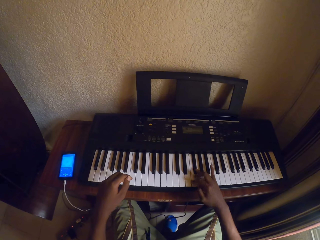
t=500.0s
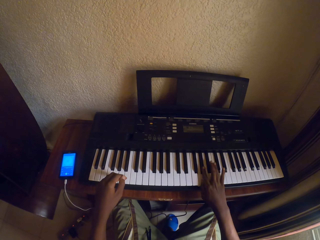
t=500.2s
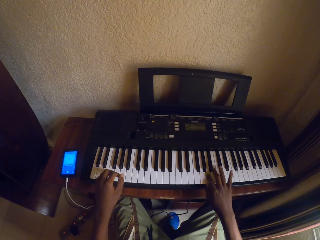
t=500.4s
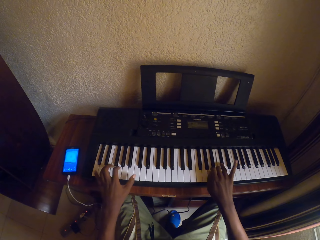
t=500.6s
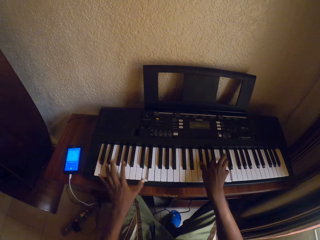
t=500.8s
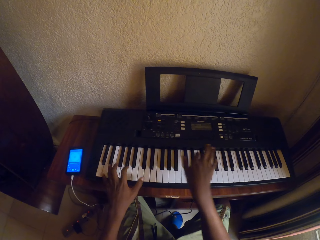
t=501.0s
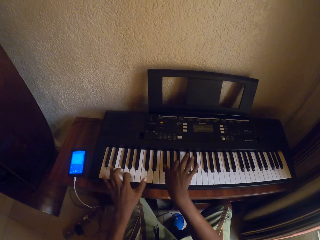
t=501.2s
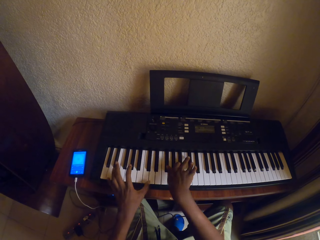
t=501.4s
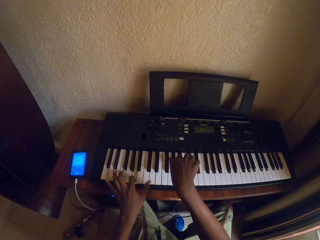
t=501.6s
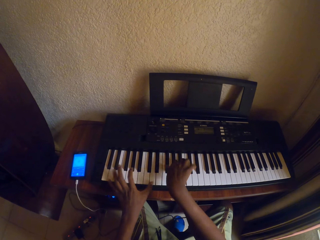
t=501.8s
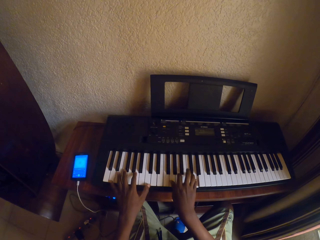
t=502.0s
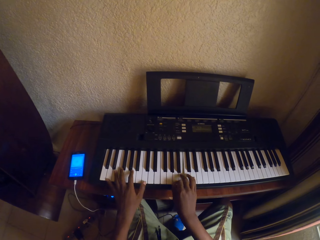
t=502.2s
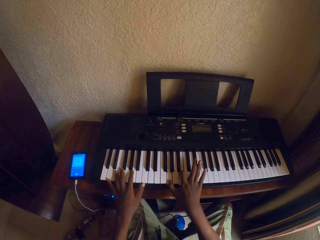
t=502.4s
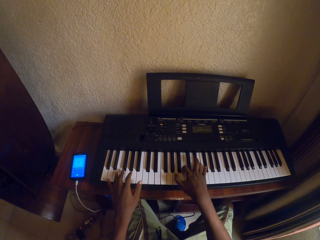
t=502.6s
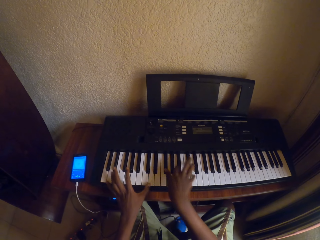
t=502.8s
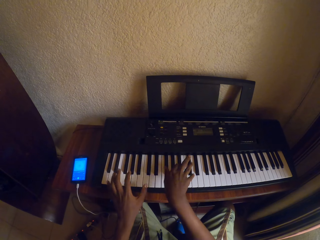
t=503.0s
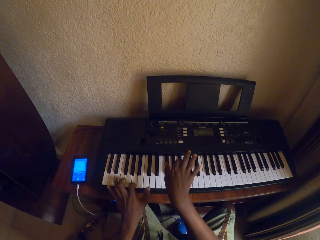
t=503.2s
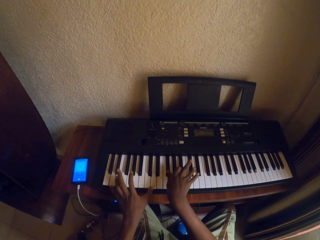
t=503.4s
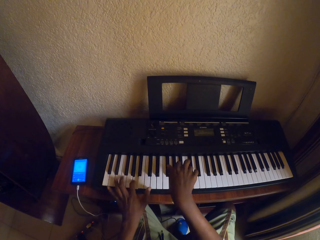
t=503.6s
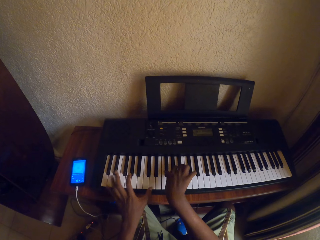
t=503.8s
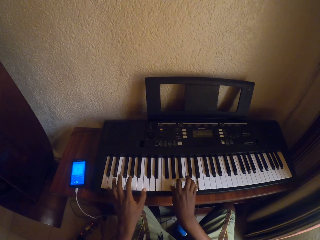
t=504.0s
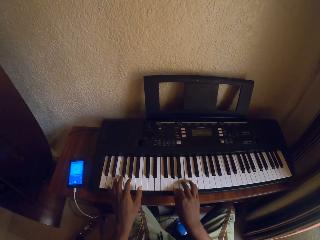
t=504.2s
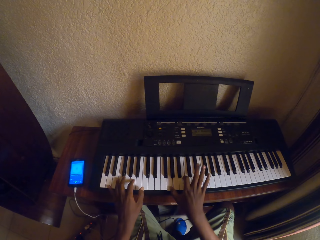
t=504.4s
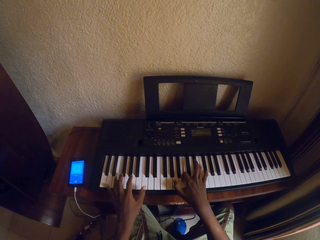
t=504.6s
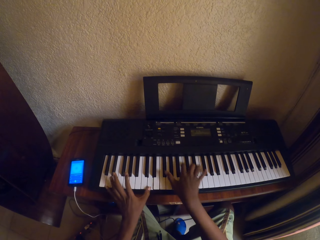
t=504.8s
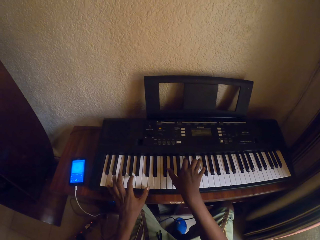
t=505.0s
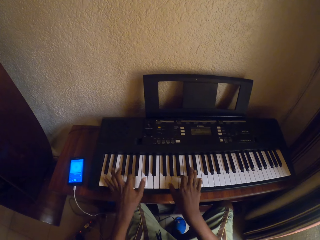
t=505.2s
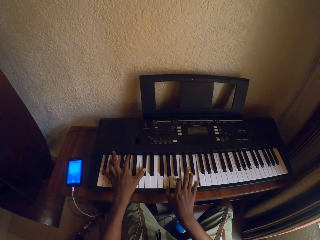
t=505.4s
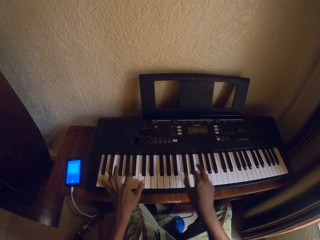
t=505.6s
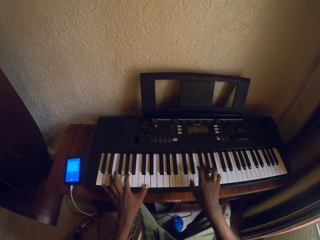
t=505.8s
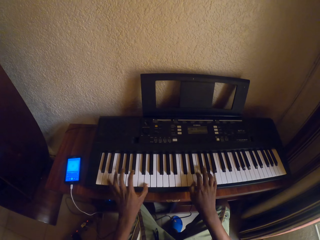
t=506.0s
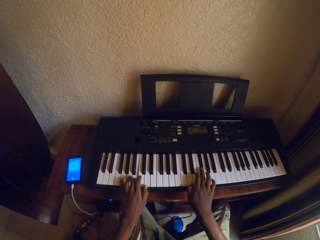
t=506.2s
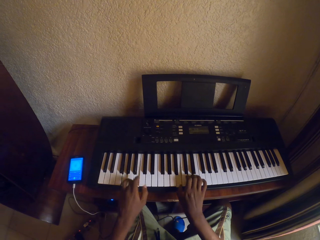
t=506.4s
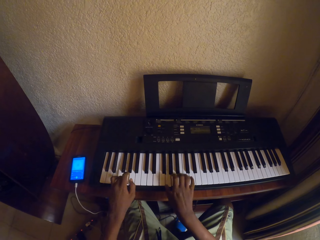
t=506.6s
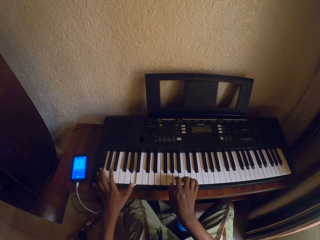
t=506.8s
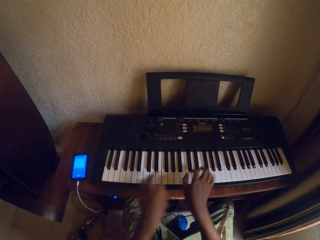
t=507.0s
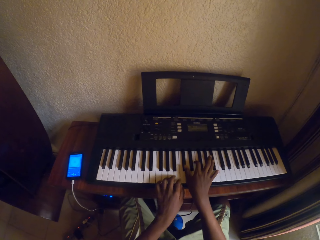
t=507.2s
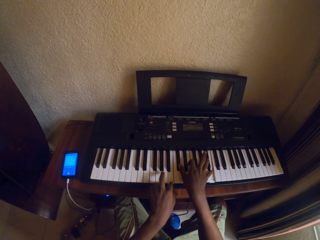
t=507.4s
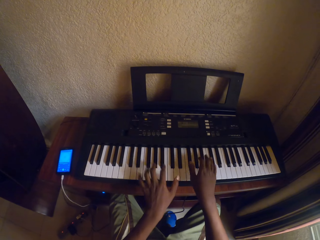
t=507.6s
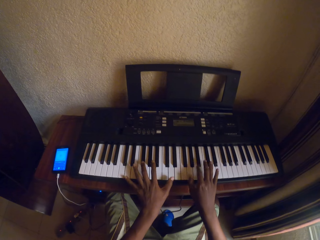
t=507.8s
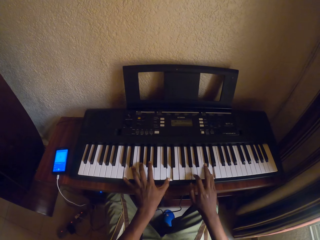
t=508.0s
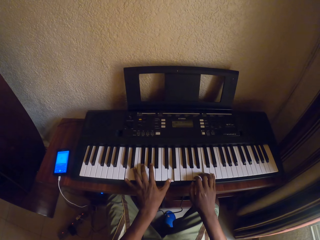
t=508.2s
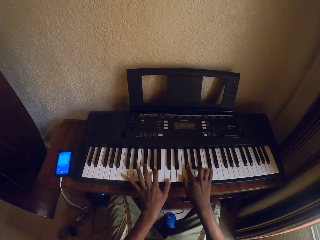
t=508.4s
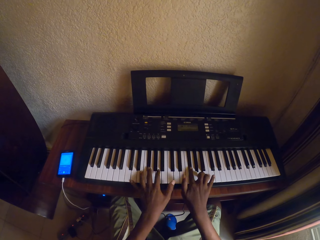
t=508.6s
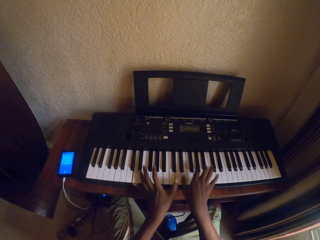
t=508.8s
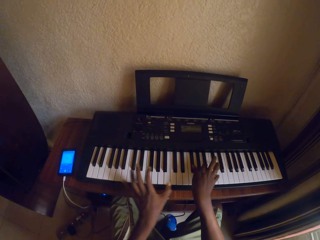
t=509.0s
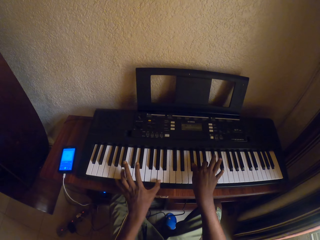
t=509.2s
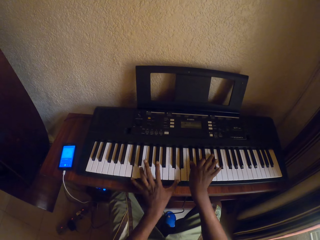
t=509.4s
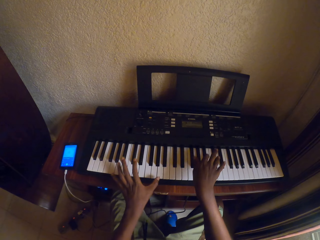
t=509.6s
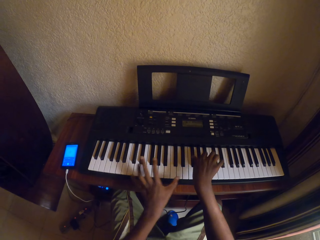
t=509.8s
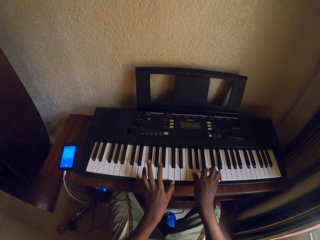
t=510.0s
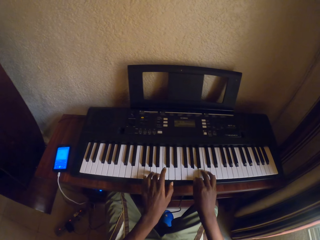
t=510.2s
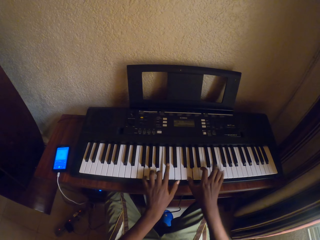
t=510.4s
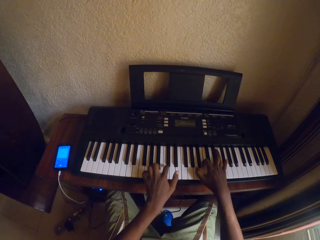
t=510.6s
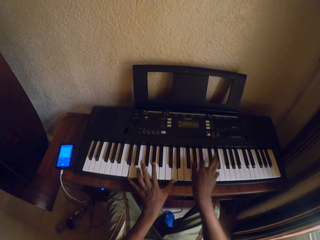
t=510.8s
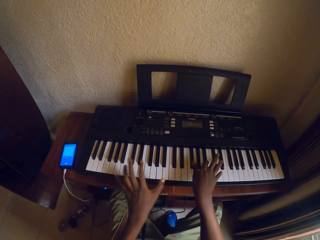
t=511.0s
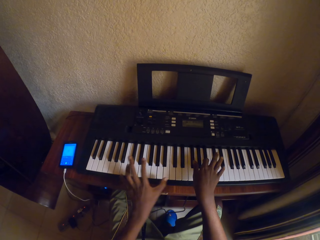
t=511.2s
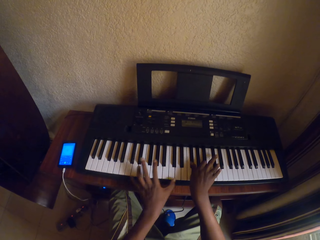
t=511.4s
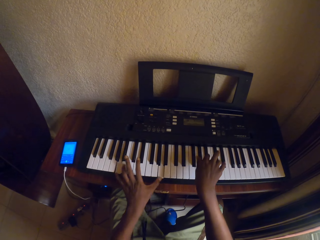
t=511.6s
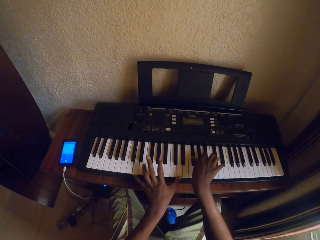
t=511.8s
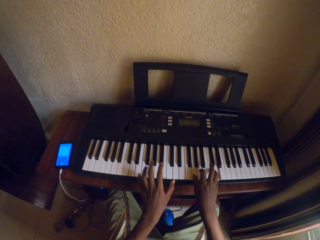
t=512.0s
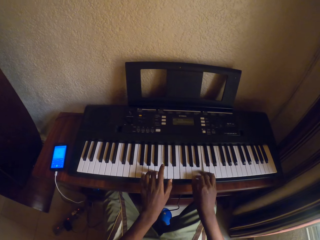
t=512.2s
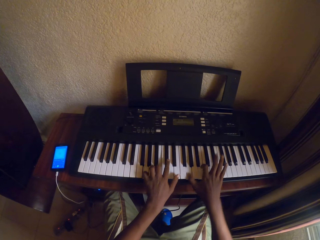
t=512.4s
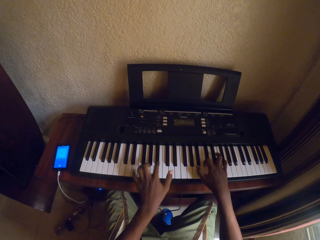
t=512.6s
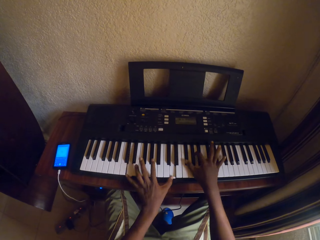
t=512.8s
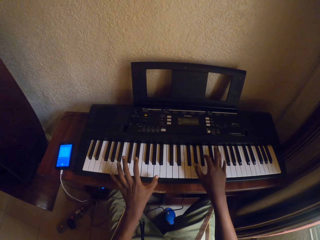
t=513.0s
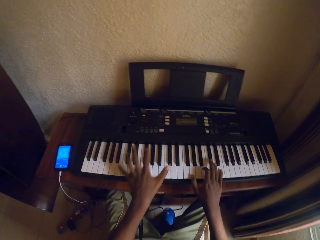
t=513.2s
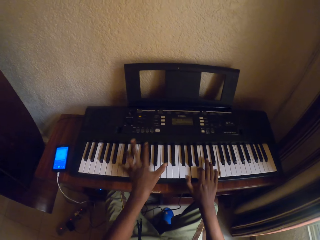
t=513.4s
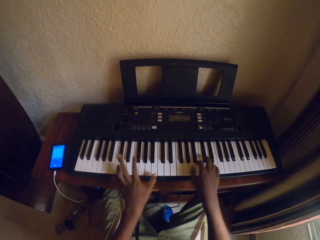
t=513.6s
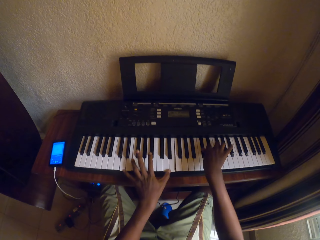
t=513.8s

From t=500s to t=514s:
The camera wearer plays the keyboard with both hands. They look at the keyboard.

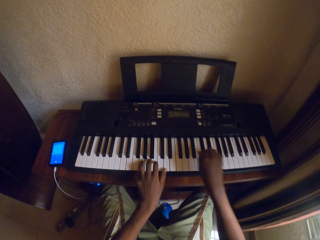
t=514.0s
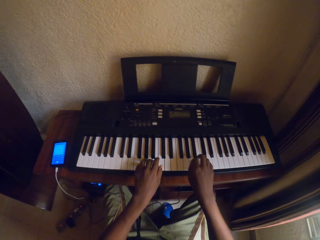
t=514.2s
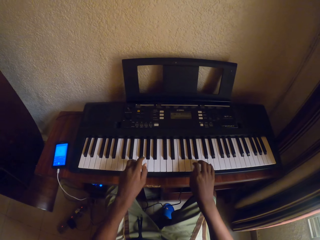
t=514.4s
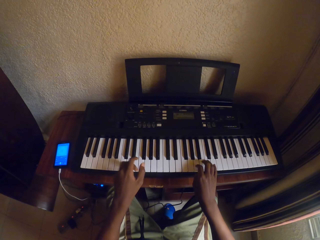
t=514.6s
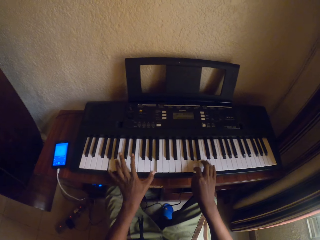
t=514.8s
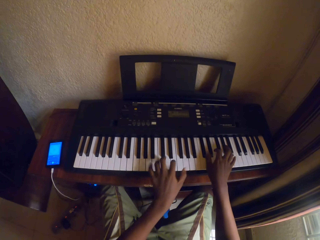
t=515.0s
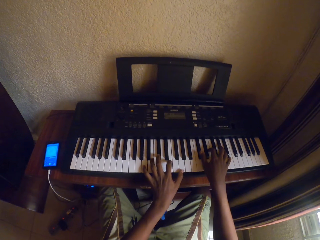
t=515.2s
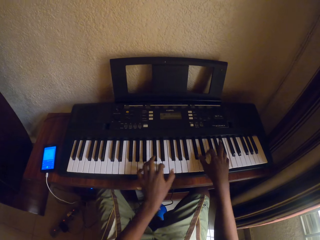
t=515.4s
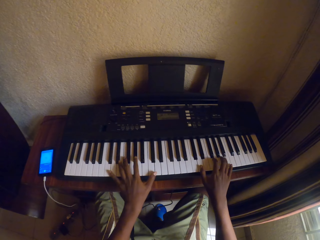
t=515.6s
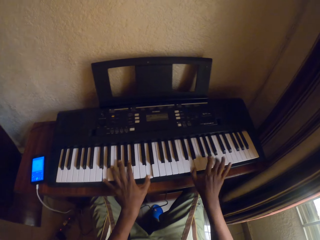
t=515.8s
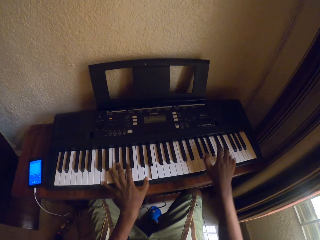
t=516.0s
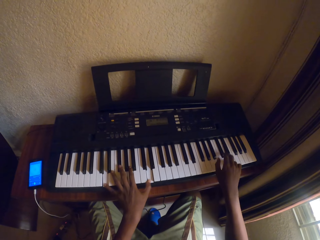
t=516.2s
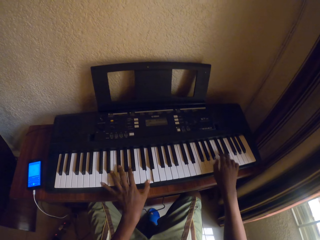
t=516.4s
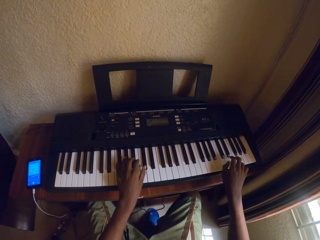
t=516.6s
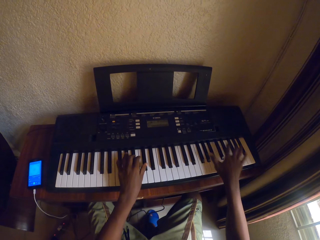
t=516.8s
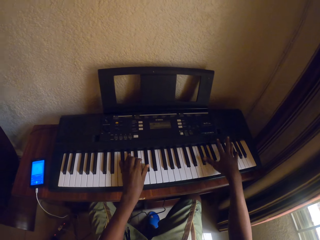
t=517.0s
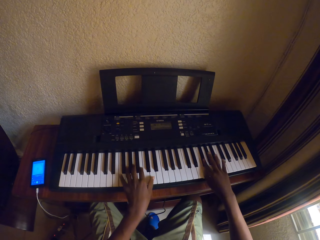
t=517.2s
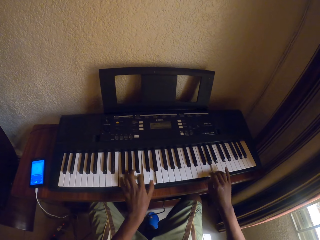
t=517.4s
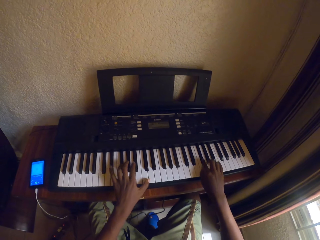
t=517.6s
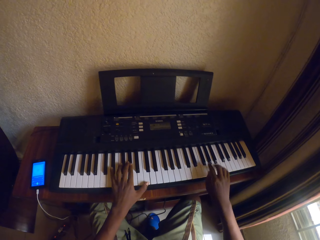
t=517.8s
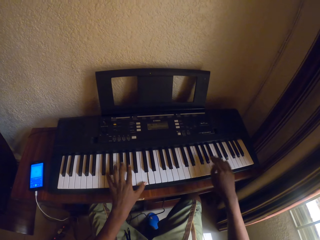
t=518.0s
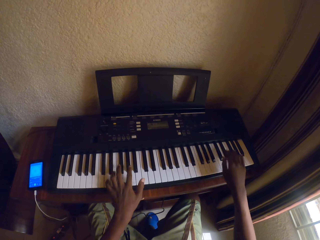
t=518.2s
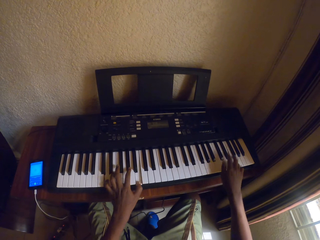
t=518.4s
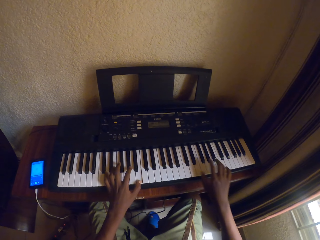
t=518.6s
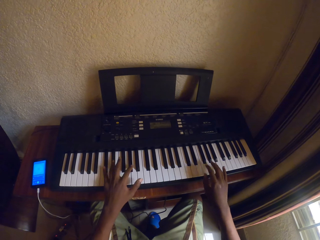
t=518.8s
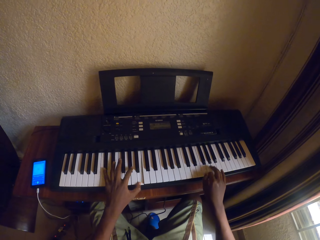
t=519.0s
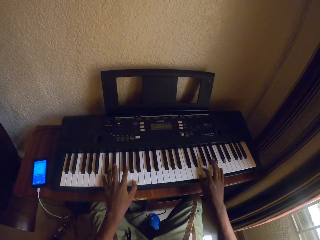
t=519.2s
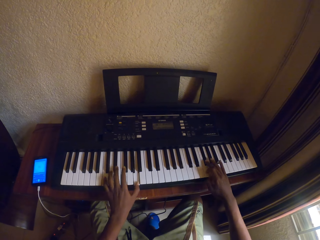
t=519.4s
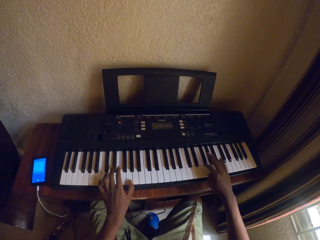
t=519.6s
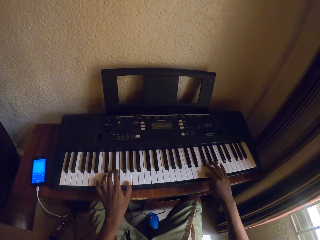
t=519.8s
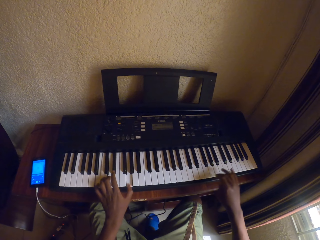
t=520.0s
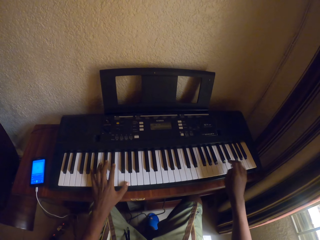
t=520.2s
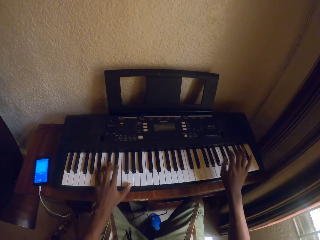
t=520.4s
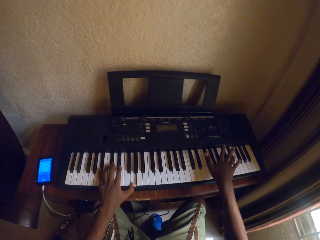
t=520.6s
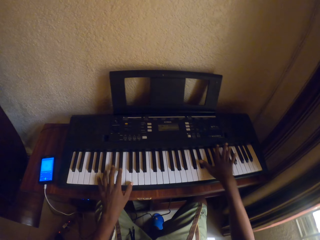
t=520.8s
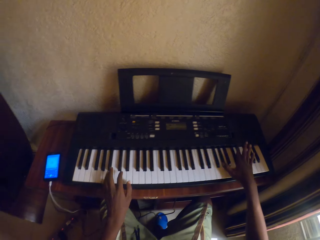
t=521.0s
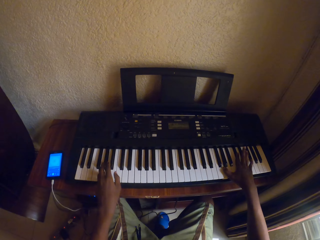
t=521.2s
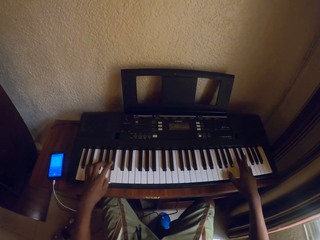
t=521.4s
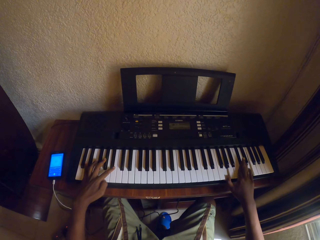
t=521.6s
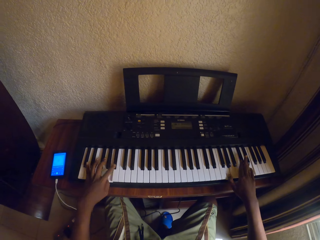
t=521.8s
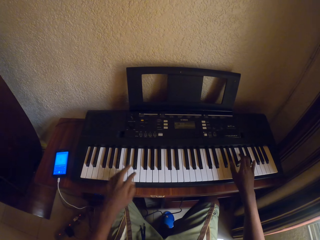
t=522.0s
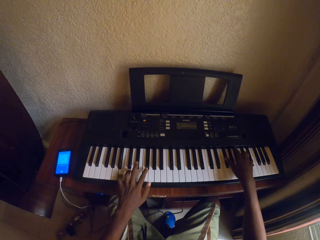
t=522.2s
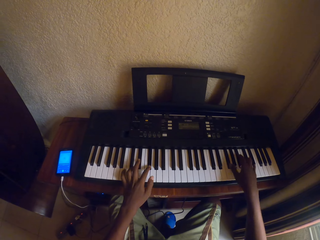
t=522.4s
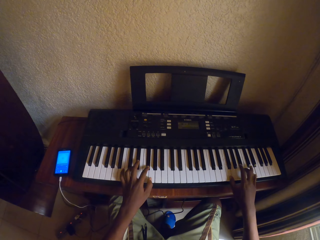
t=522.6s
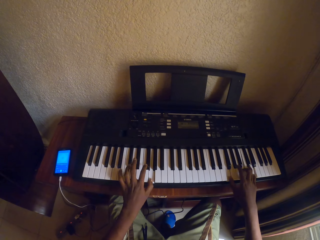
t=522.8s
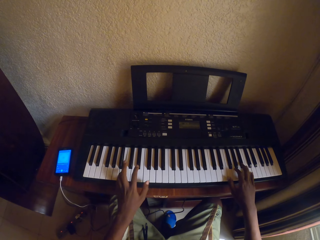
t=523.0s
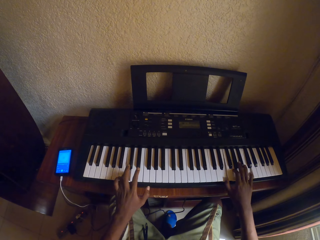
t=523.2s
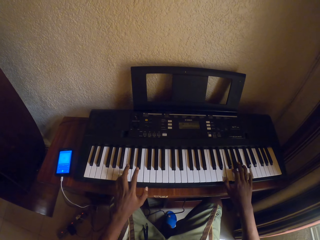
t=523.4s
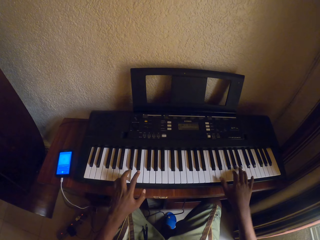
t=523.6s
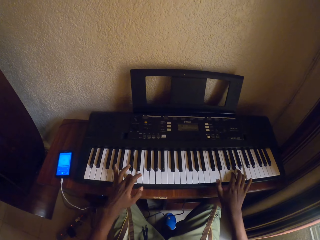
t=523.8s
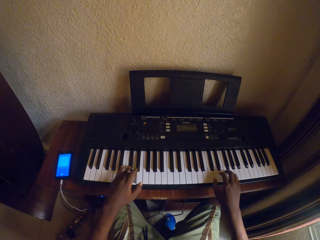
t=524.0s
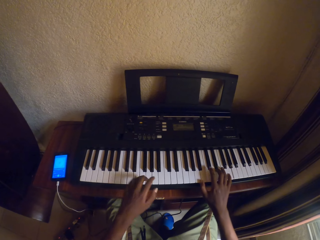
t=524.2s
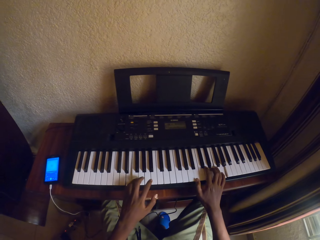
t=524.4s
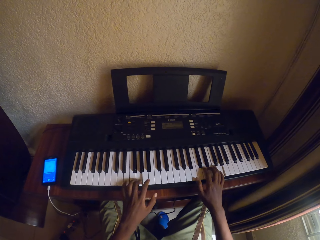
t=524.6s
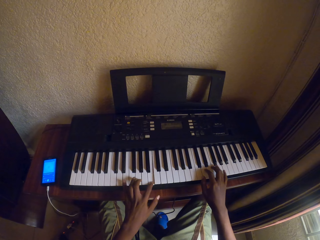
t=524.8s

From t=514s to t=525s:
The camera wearer plays the keyboard with both hands.
